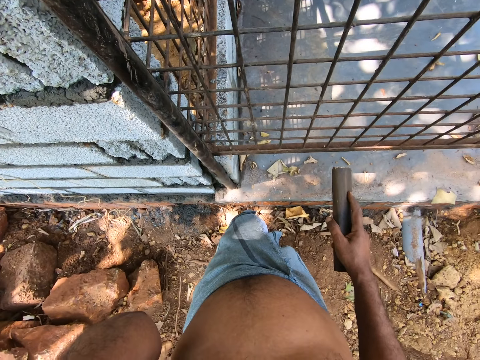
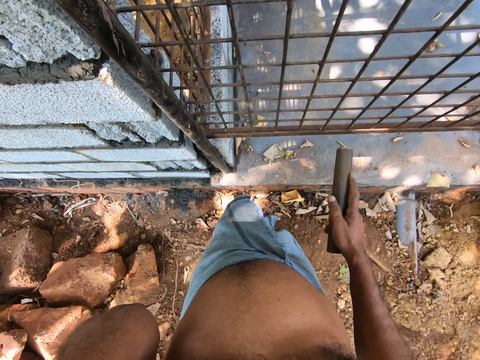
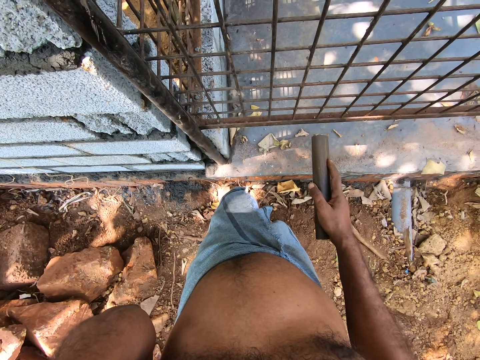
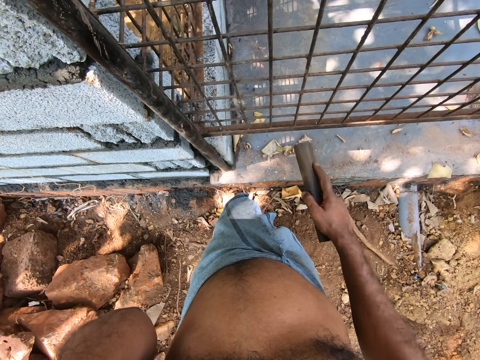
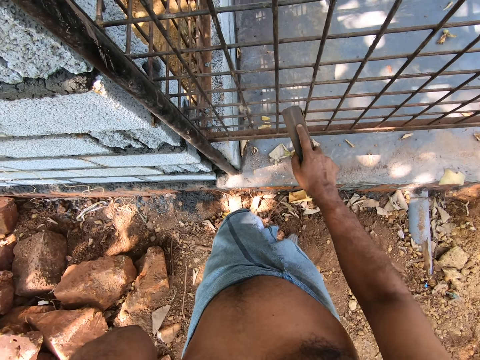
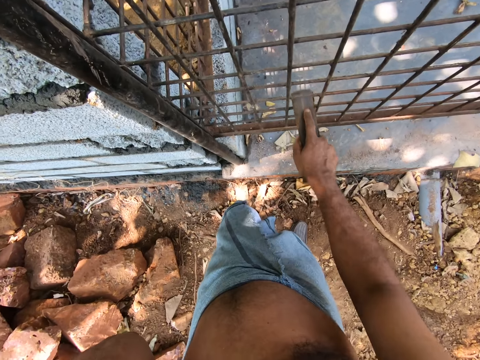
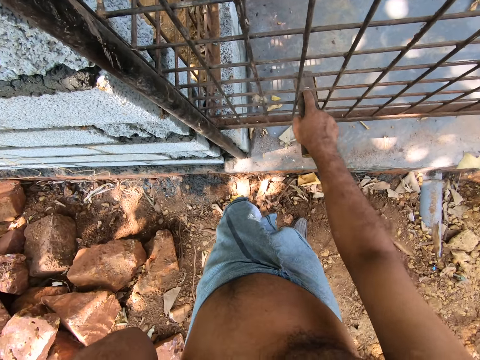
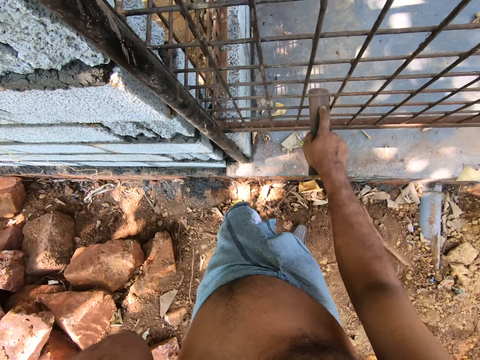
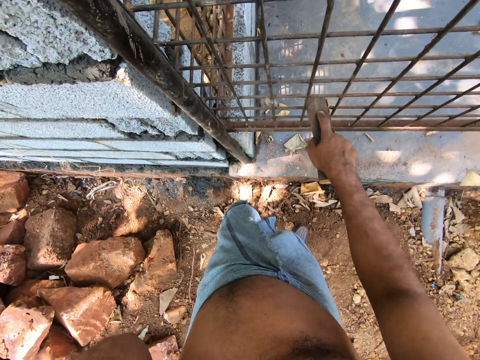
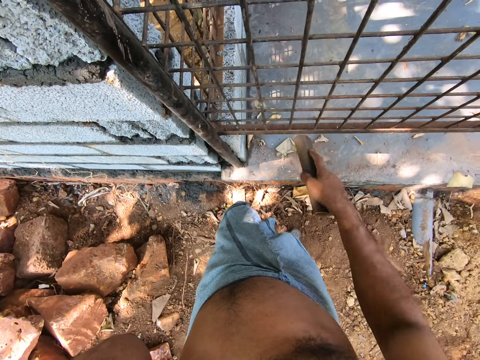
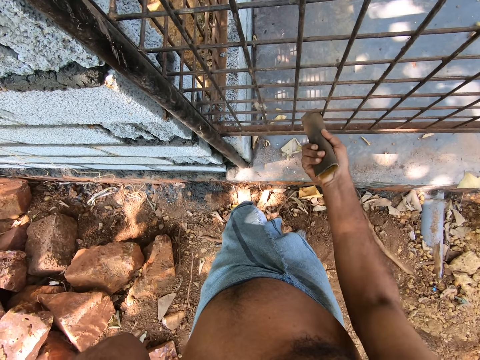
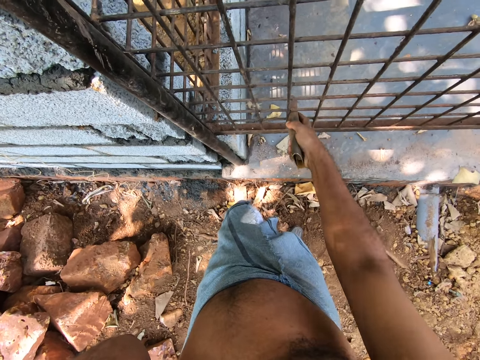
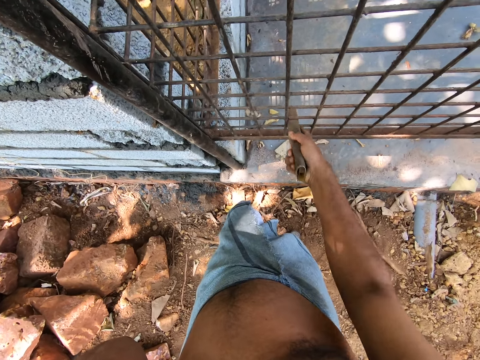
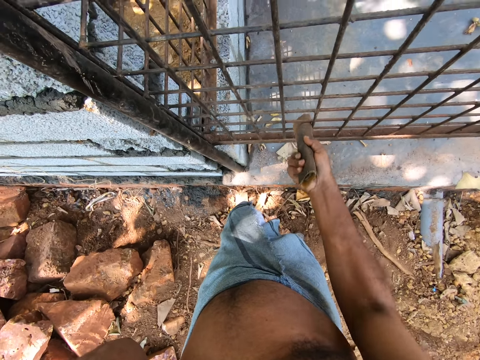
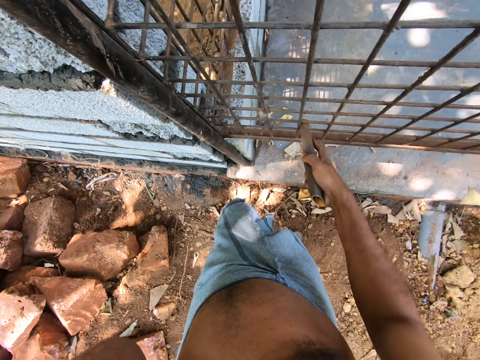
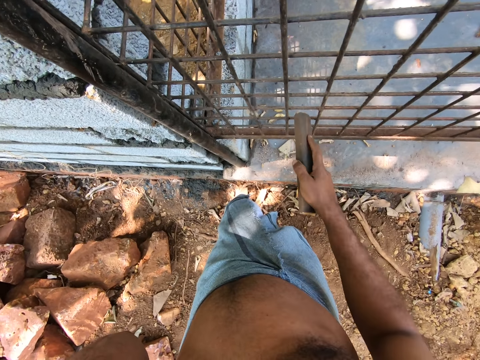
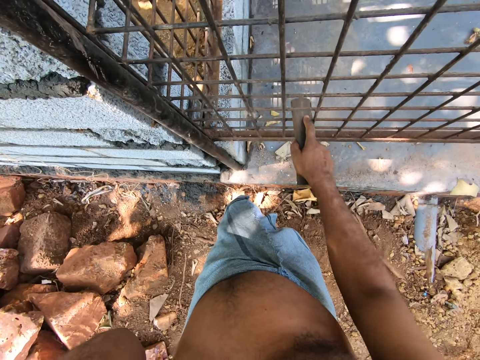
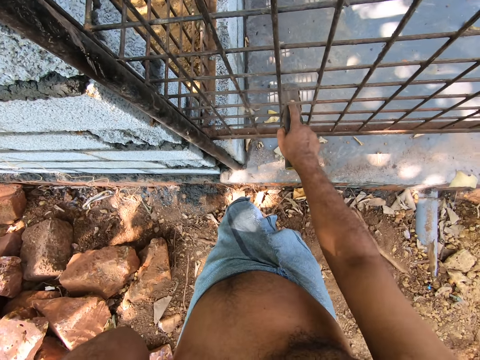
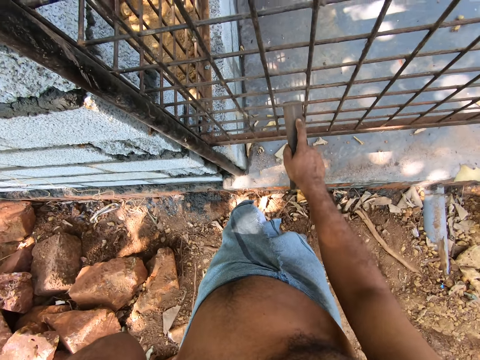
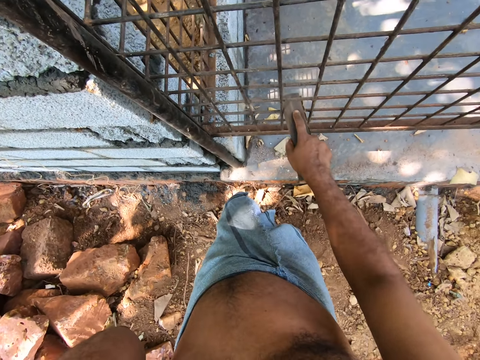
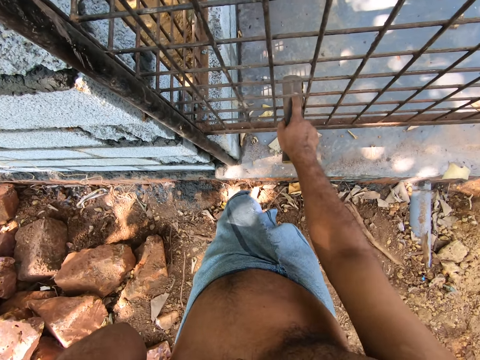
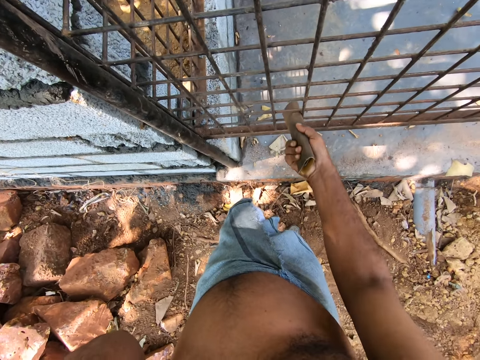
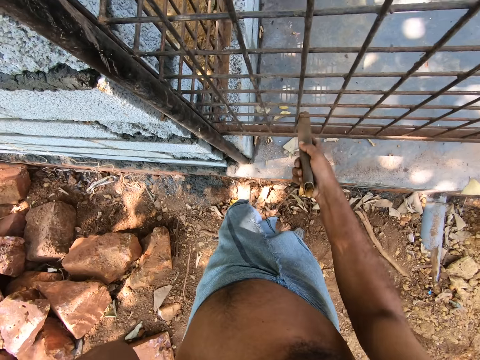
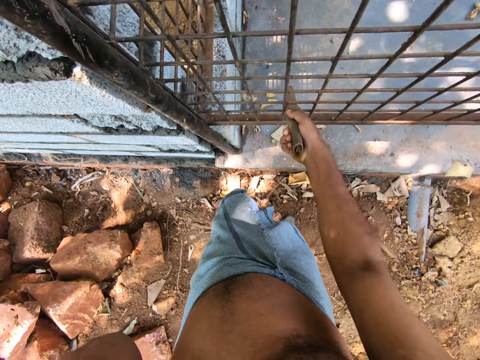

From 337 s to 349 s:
The camera wearer scratches the burglary frame with the sandpaper in his right hand.

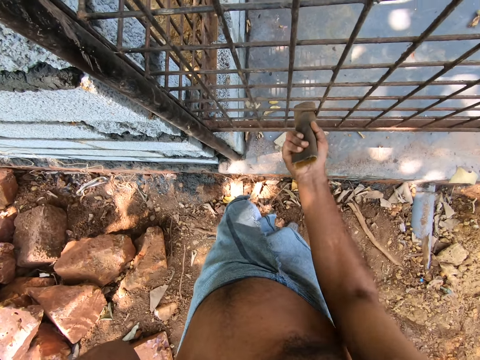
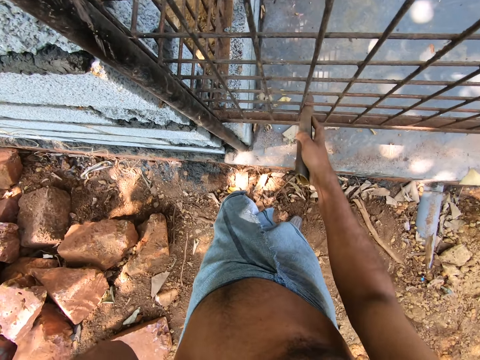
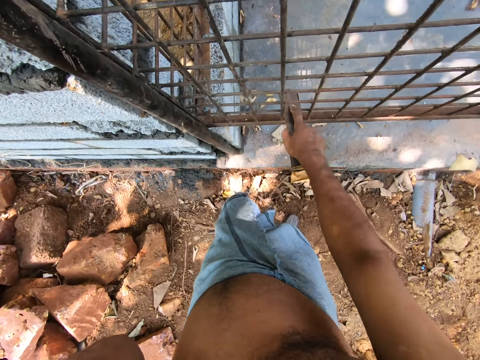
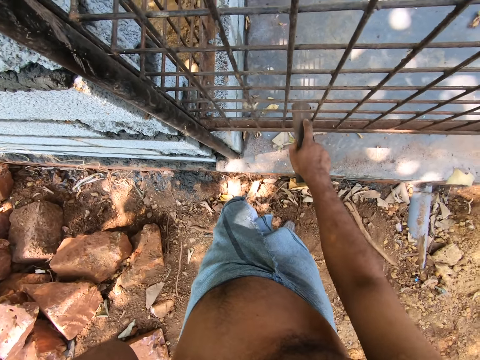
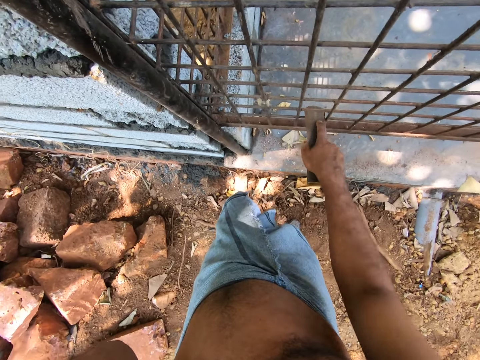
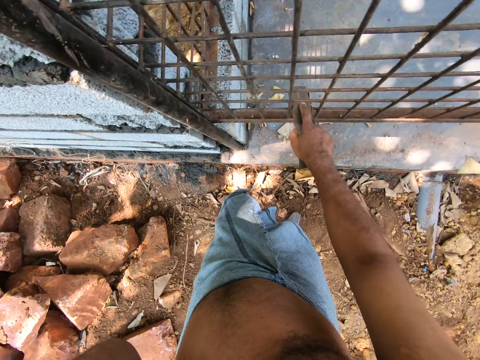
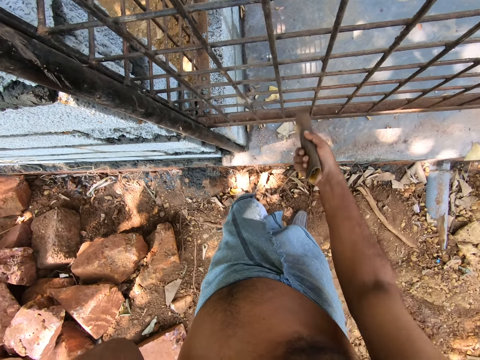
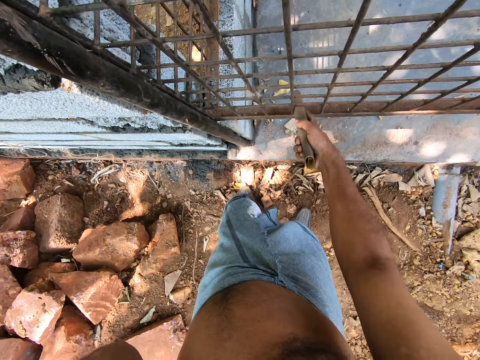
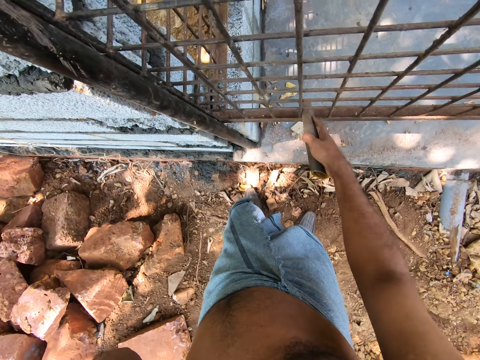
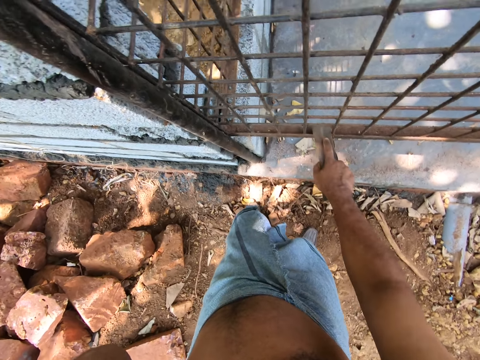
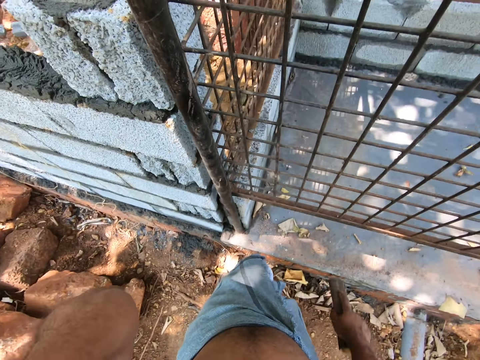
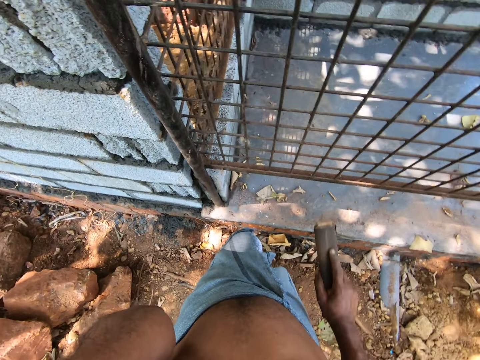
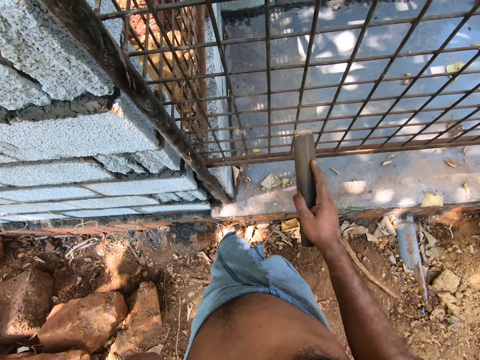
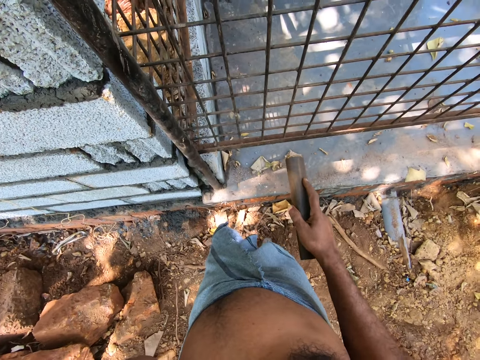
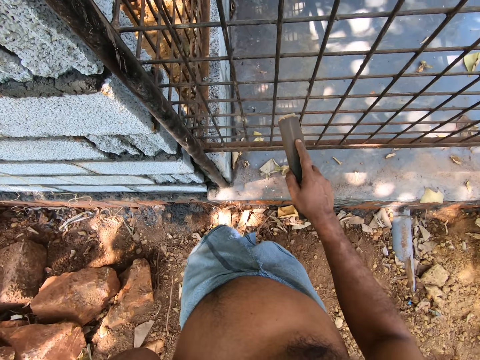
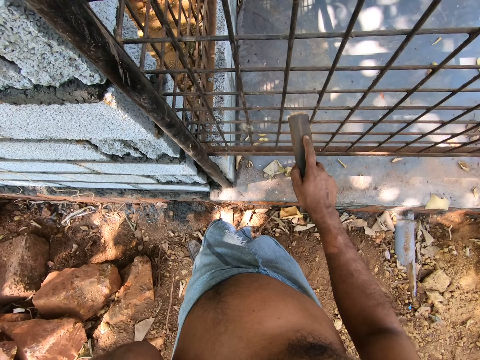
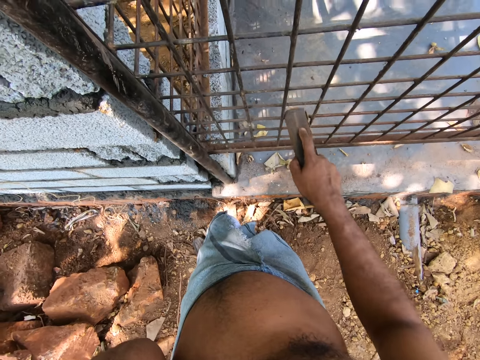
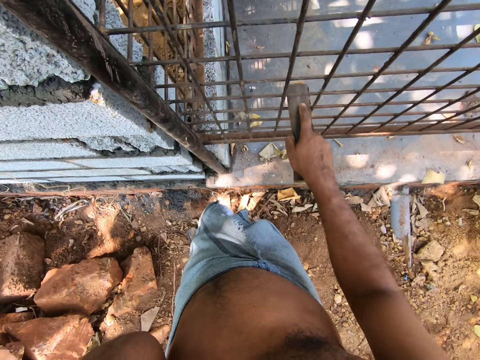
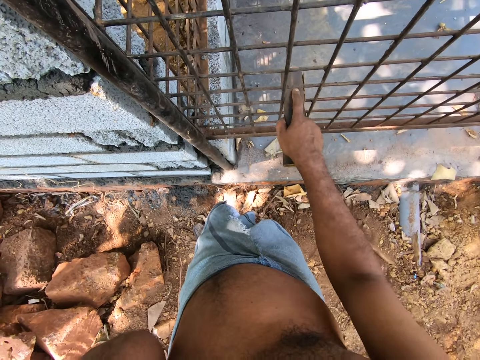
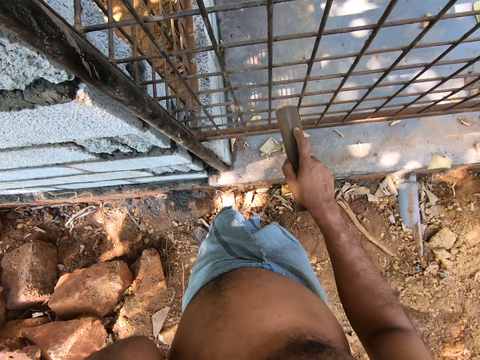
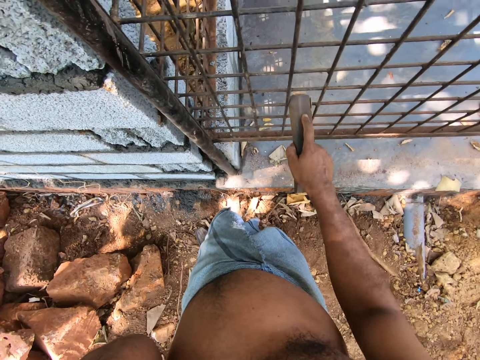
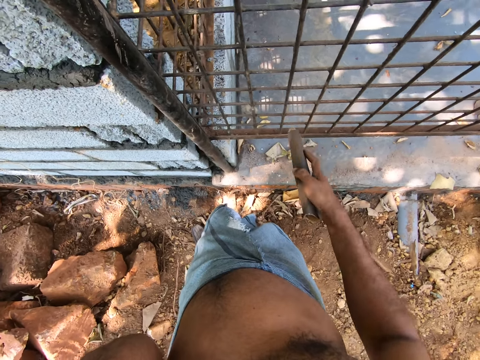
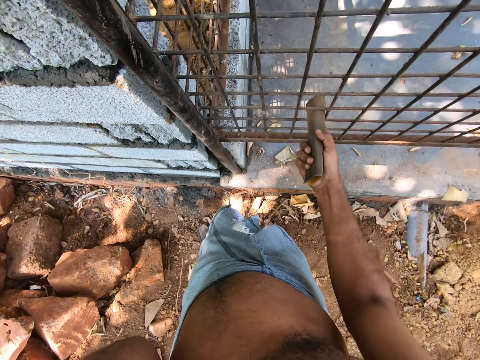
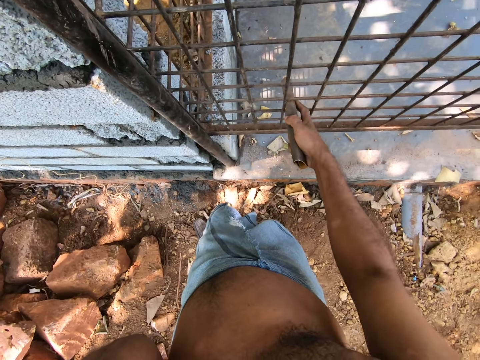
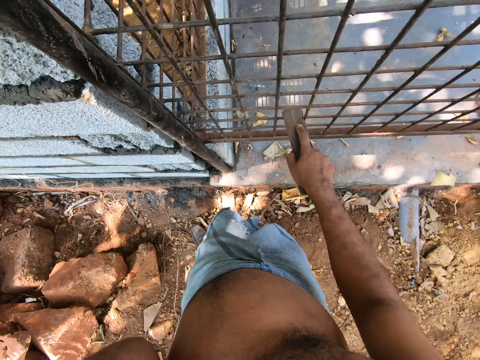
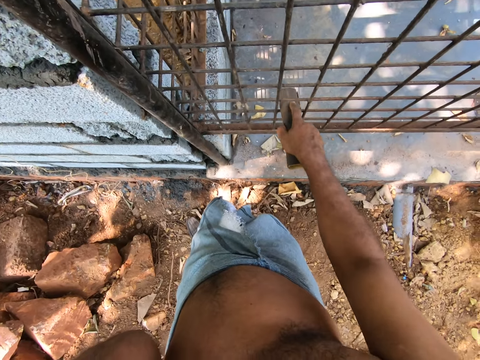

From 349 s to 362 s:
The camera wearer removes the sandpaper in his right hand from the burglary frame. He scratches the burglary frame with the sandpaper in his right hand.

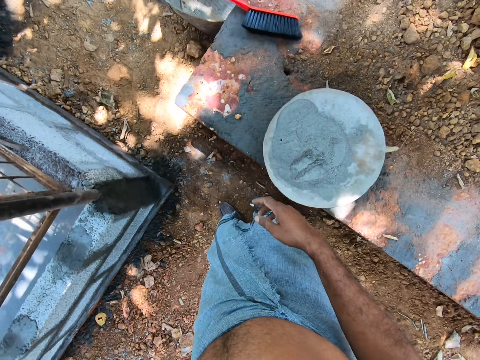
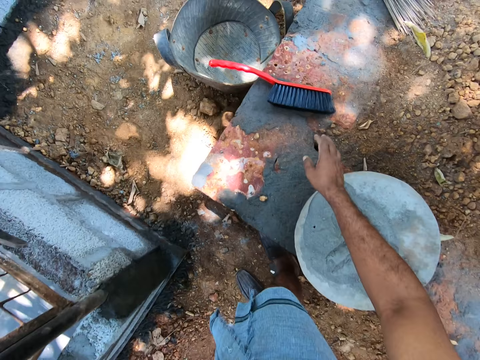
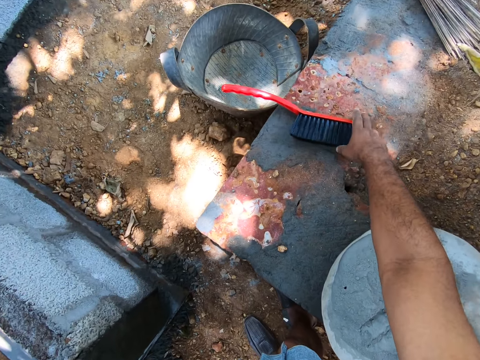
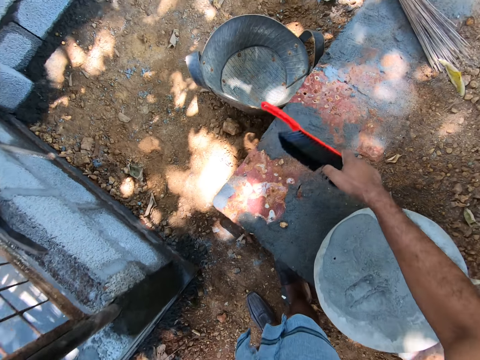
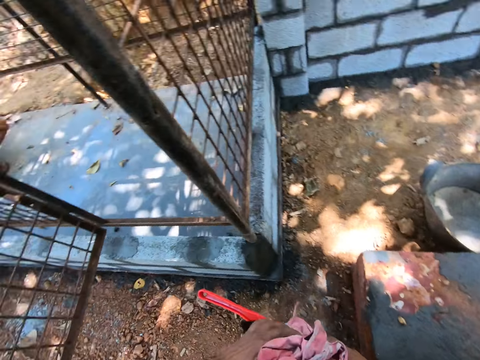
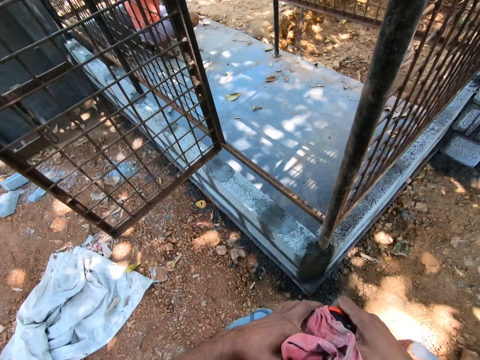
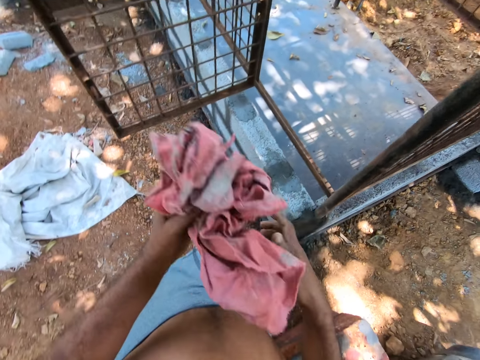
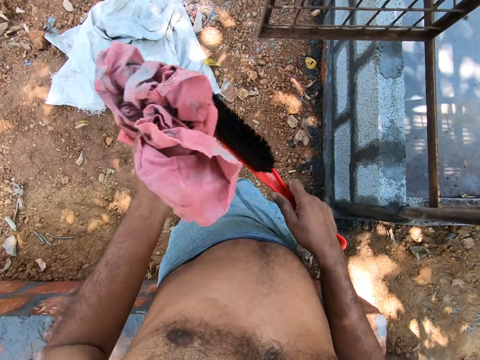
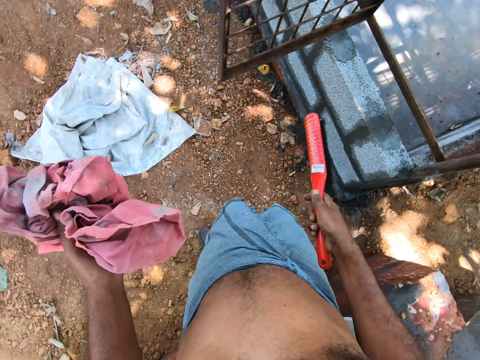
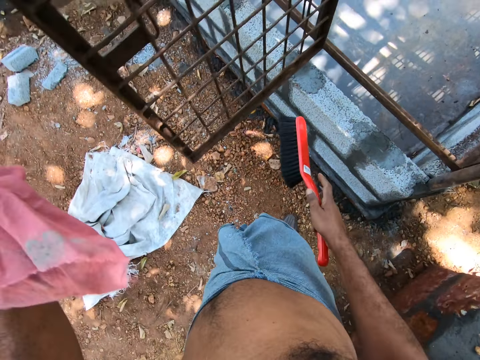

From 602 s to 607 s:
The camera wearer picks a brush from a platform with his right hand. He cleans the brush with the rag in his left hand. The man smoothens the cage with the sandpaper in his right hand. The camera wearer takes a few steps.
